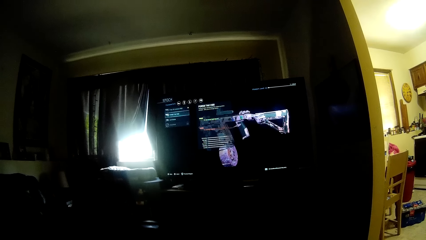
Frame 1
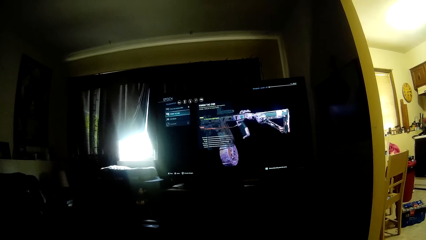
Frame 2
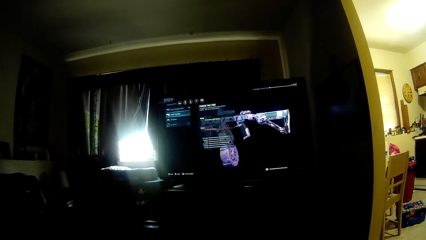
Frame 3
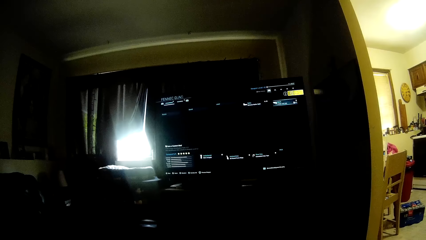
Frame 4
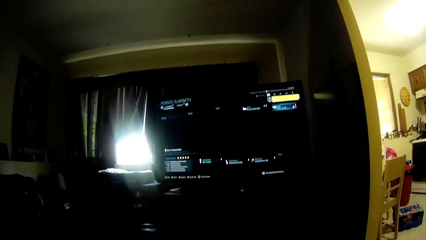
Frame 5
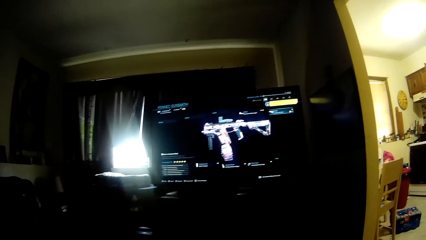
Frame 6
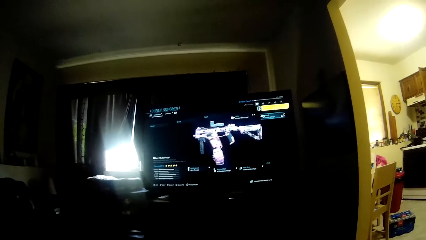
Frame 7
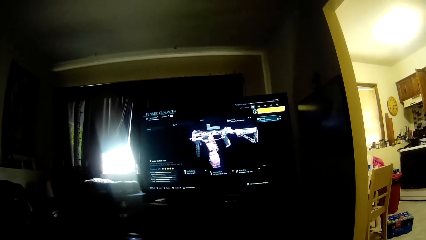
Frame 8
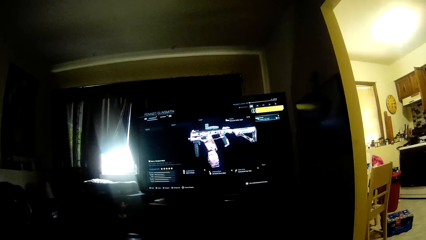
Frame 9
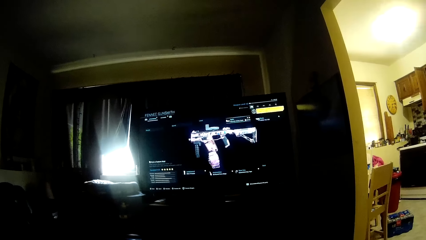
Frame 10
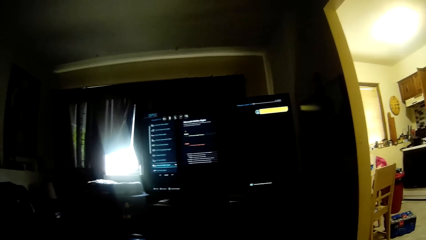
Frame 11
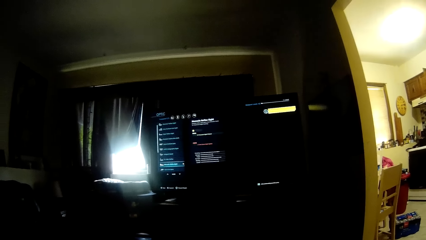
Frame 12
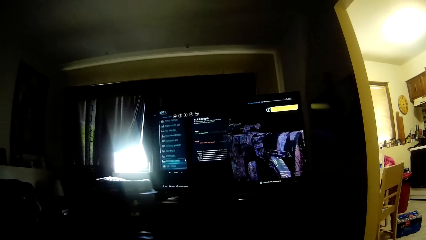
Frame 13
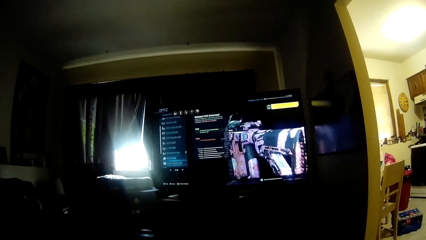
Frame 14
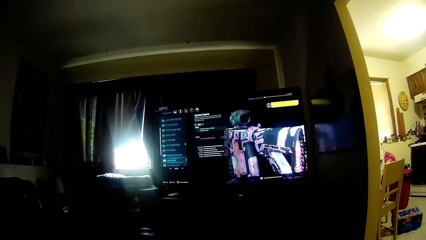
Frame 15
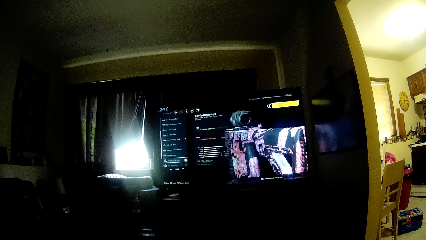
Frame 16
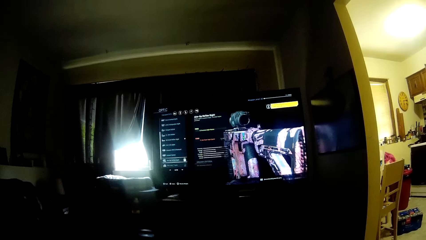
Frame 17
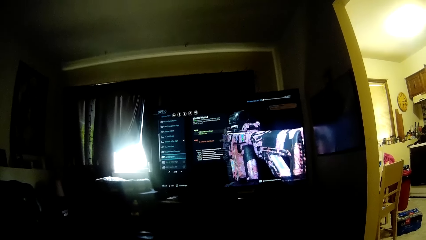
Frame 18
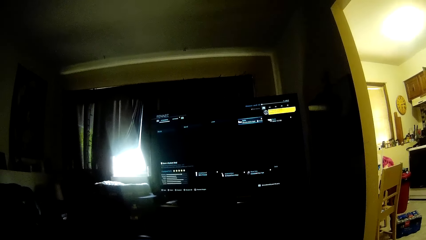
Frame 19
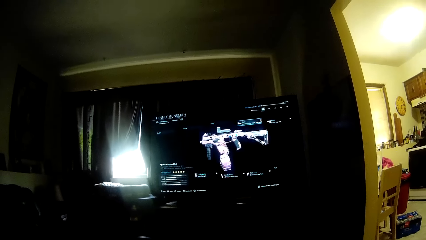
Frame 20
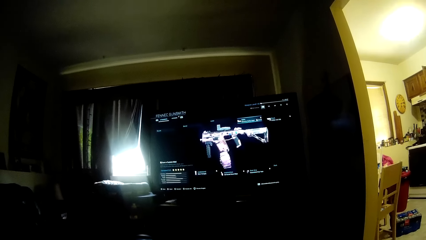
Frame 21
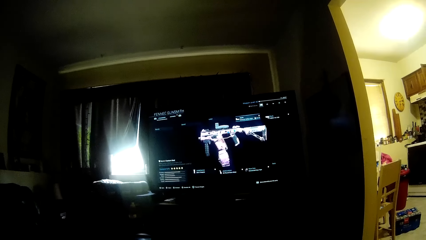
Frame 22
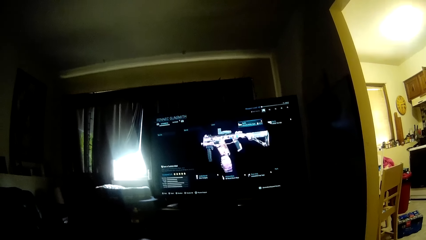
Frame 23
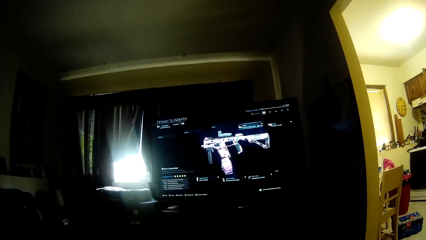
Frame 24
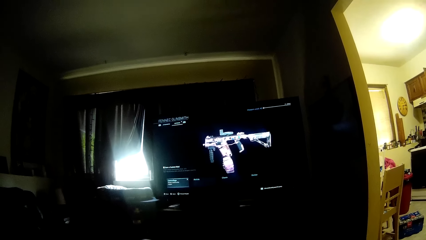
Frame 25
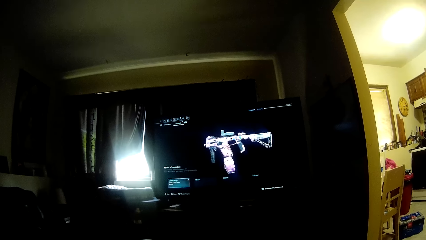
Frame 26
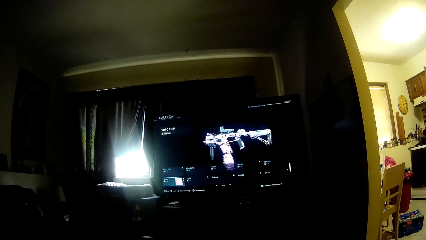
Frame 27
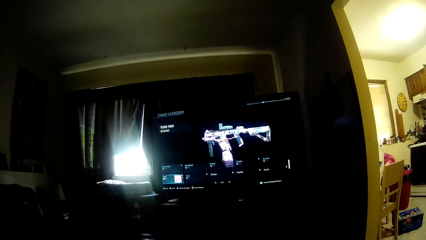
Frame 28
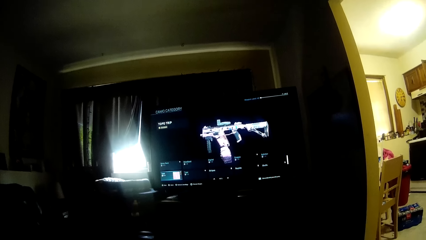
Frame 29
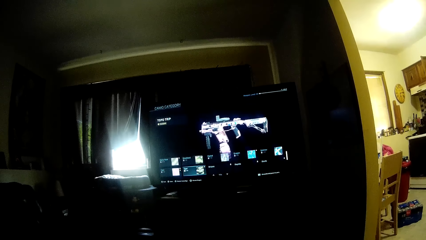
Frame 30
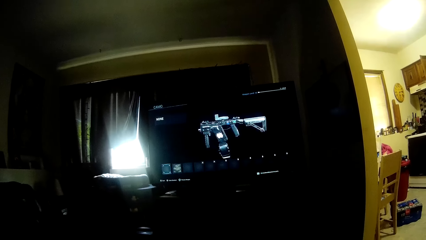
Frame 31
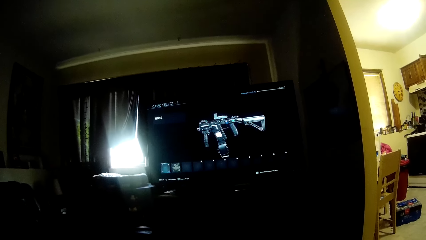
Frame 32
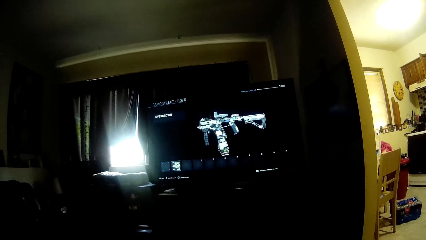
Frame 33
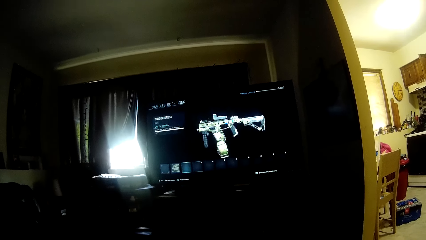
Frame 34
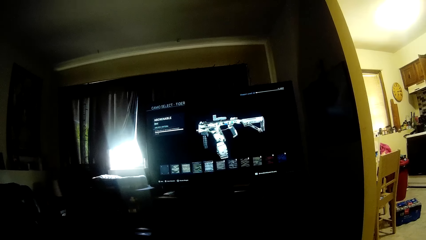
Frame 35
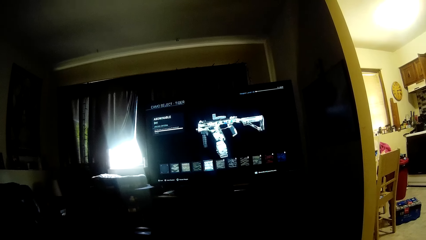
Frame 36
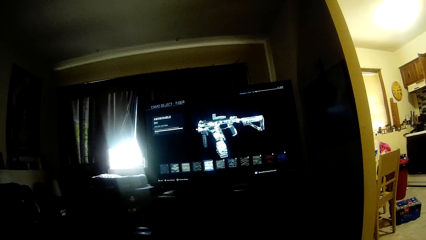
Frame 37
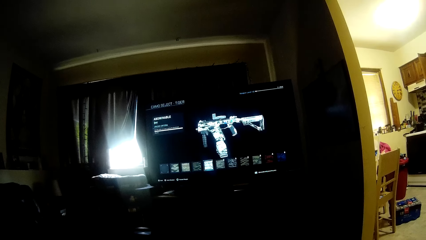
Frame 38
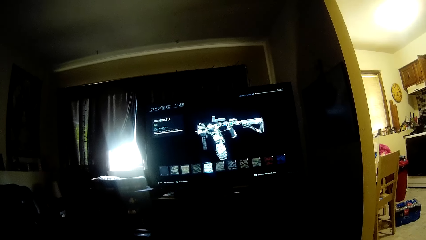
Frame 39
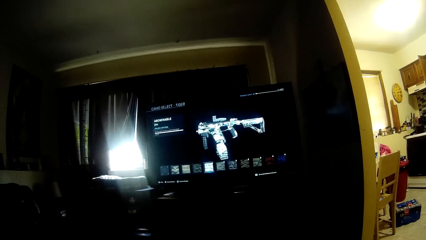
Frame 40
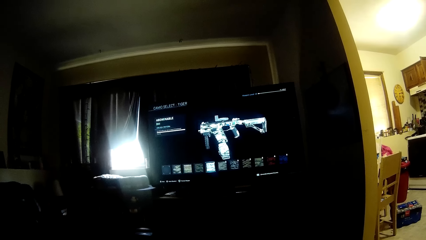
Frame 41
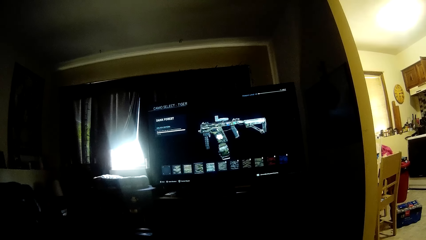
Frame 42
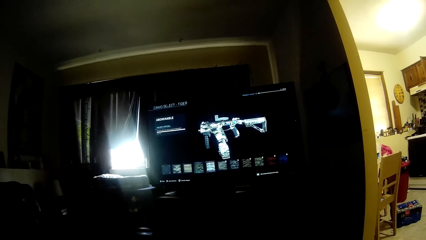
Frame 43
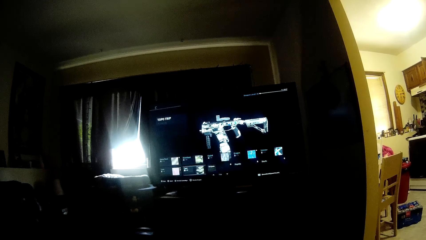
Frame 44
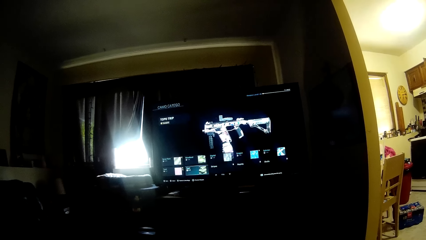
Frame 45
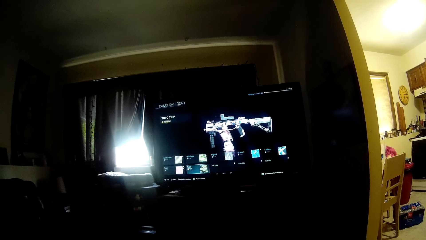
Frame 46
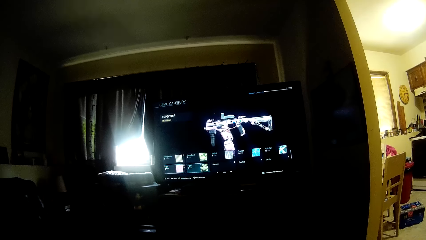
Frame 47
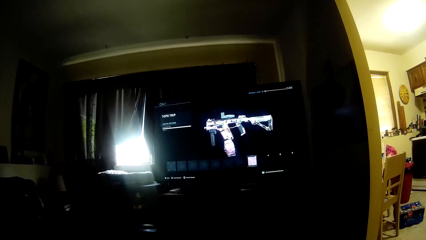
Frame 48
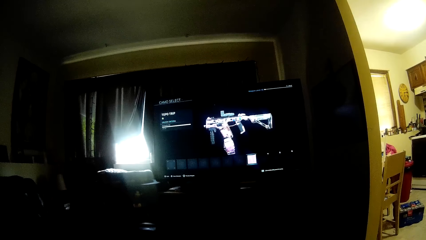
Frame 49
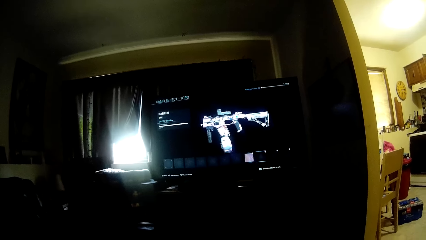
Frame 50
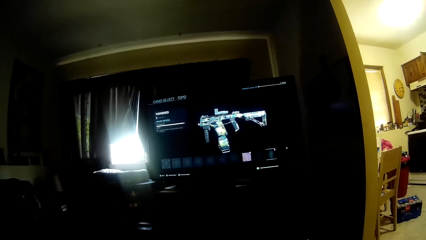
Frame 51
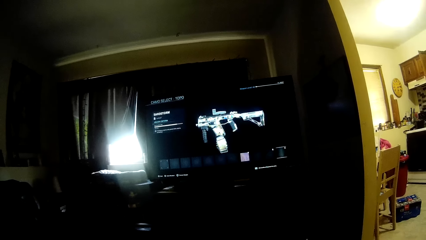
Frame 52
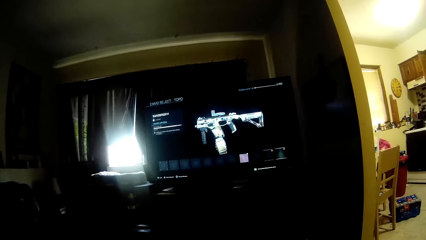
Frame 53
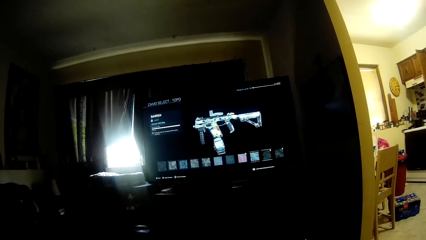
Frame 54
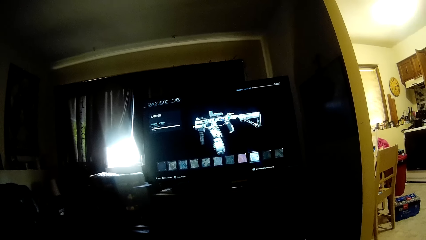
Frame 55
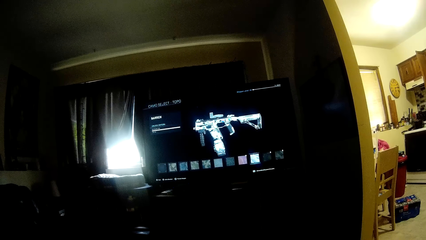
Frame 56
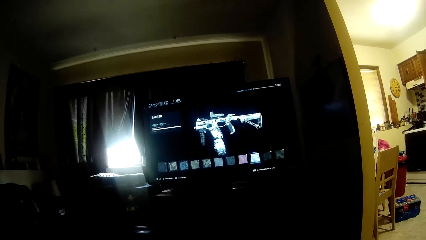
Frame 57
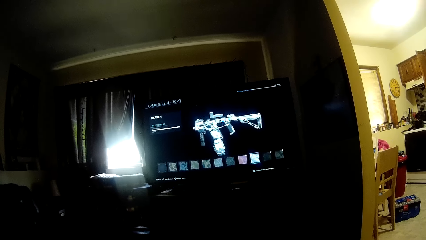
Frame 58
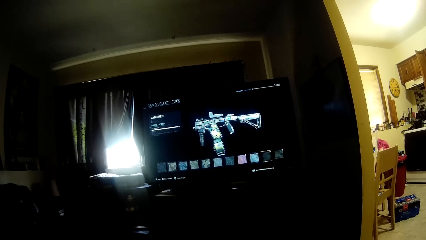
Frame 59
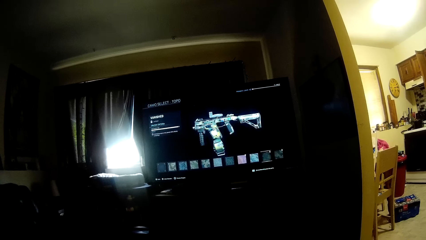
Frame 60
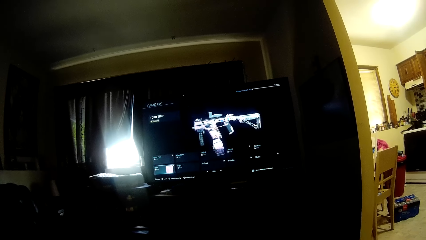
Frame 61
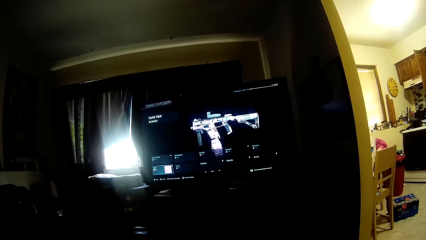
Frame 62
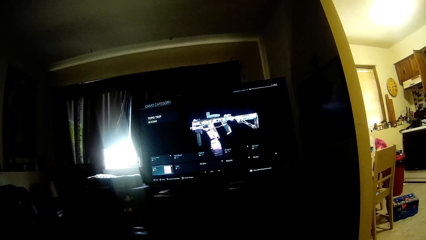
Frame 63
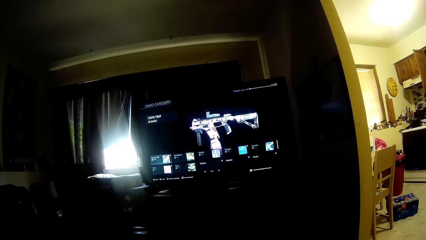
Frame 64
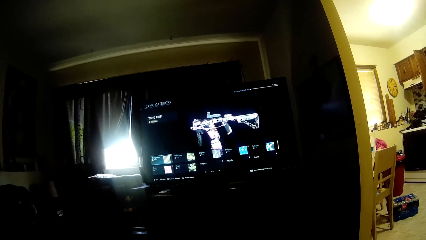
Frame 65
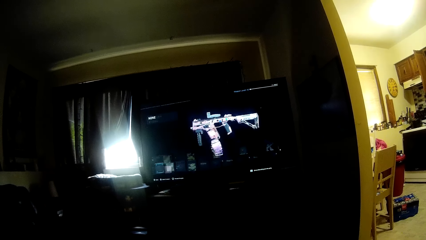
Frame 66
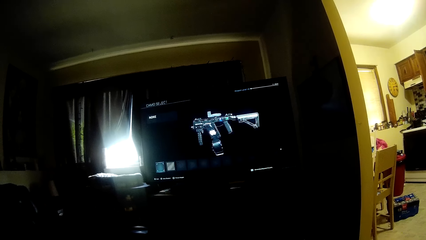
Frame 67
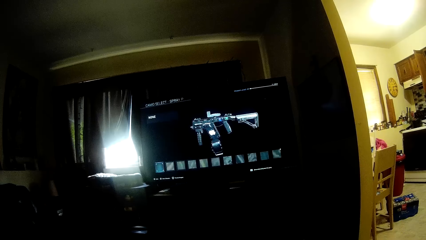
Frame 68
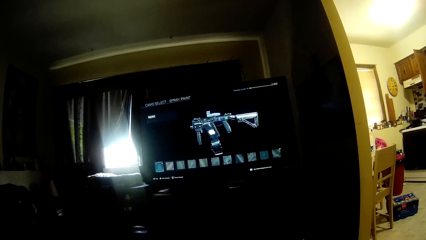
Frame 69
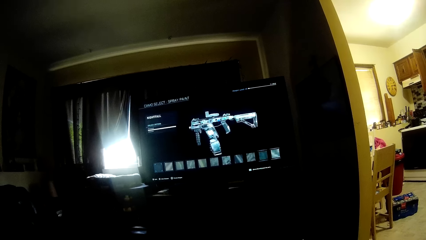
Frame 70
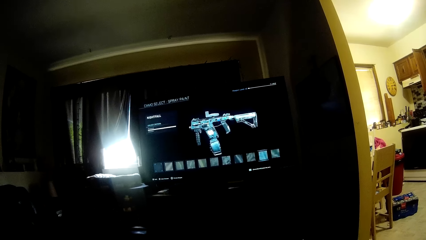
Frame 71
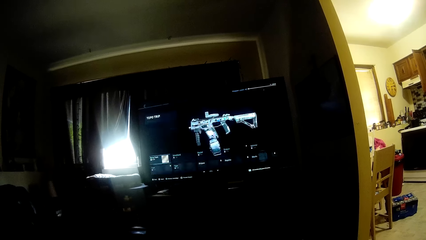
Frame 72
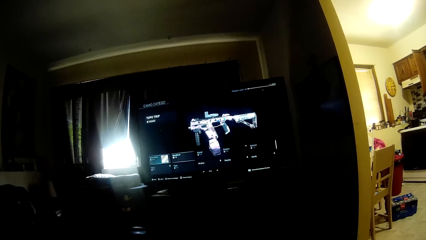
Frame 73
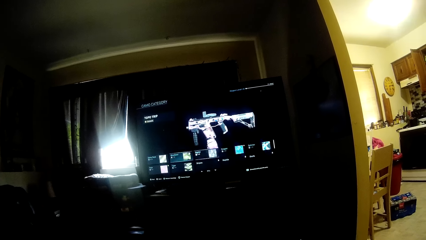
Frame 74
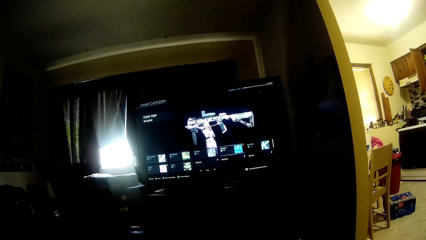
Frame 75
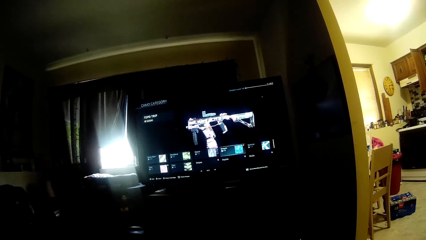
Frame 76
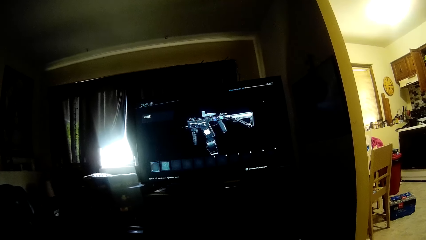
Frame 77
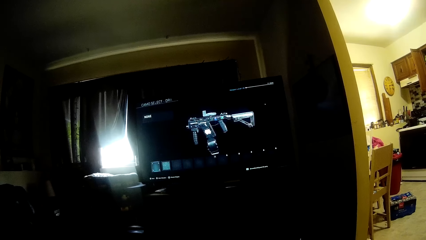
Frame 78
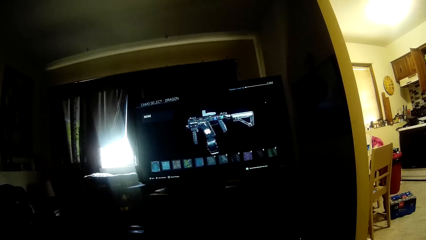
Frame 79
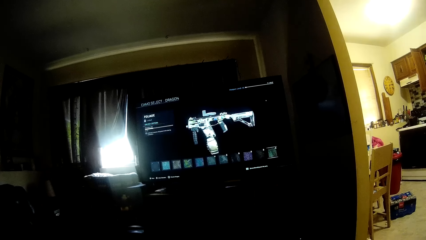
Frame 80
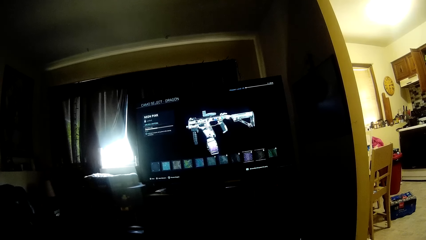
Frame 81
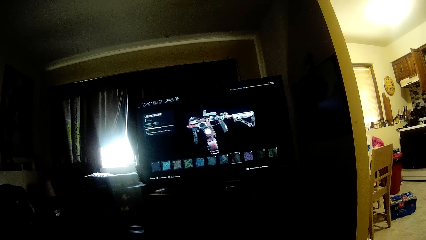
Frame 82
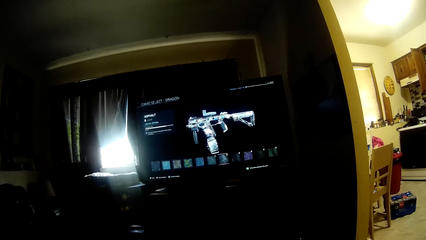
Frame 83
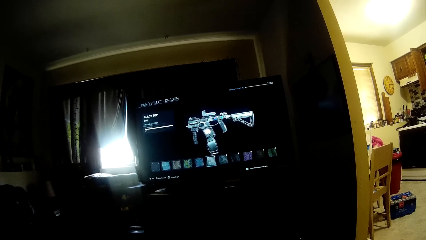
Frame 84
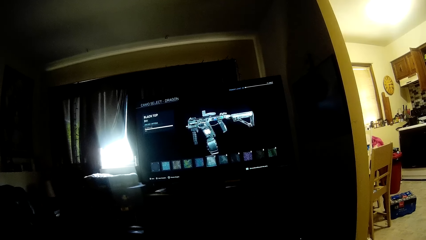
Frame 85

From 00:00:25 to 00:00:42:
The camera wearer talks. They control the game on the television.
